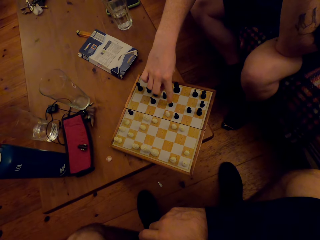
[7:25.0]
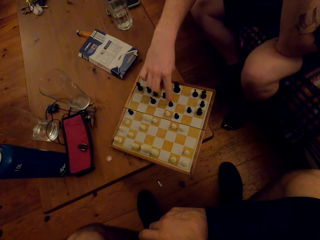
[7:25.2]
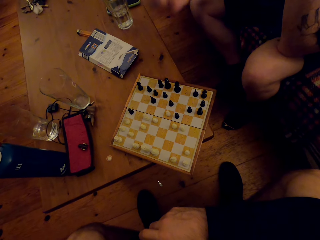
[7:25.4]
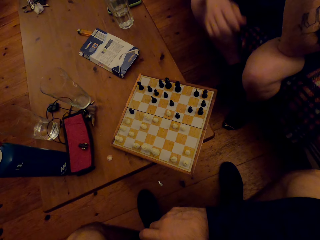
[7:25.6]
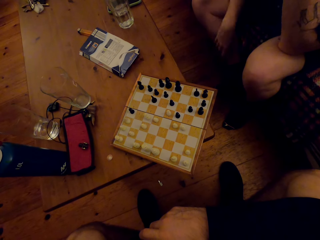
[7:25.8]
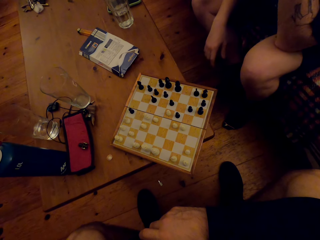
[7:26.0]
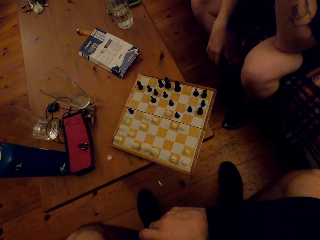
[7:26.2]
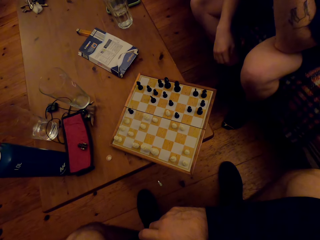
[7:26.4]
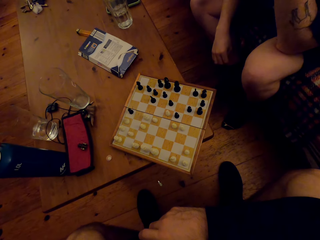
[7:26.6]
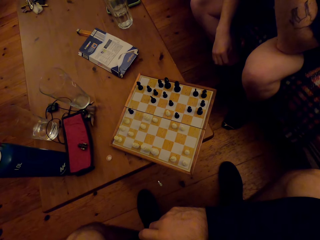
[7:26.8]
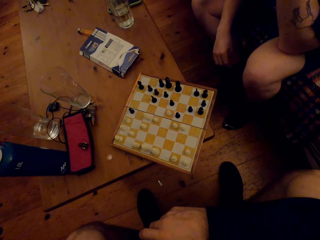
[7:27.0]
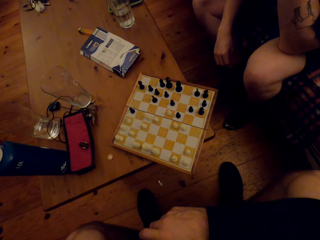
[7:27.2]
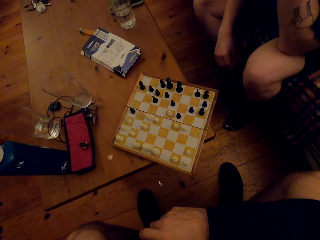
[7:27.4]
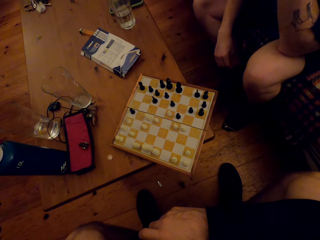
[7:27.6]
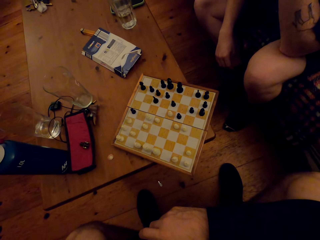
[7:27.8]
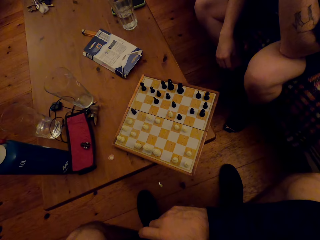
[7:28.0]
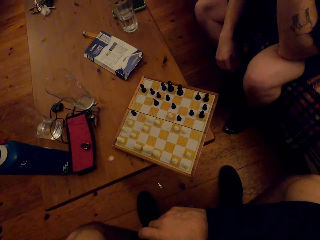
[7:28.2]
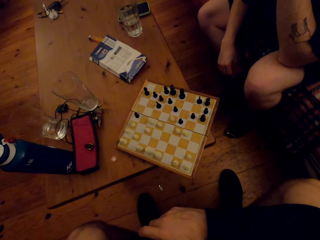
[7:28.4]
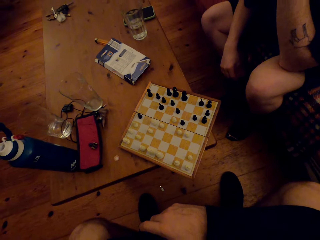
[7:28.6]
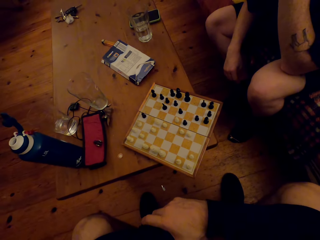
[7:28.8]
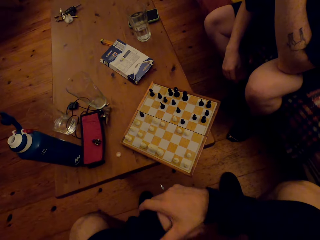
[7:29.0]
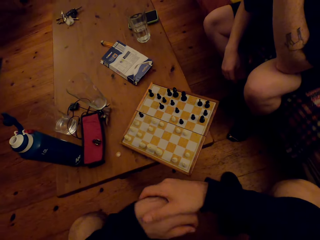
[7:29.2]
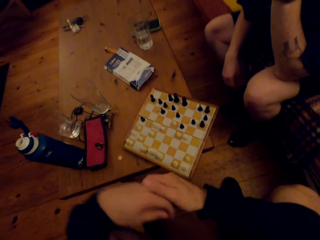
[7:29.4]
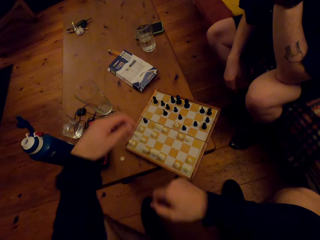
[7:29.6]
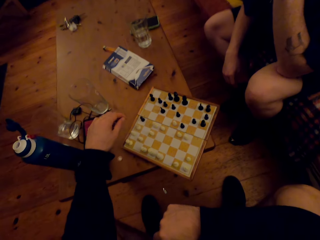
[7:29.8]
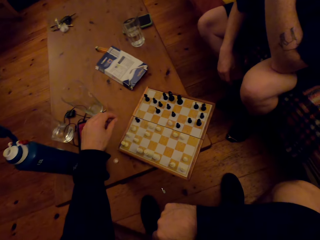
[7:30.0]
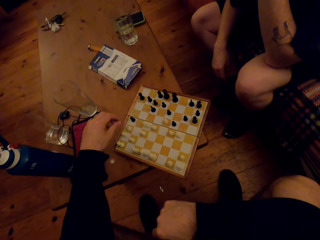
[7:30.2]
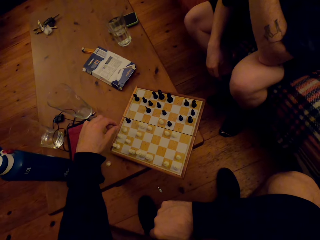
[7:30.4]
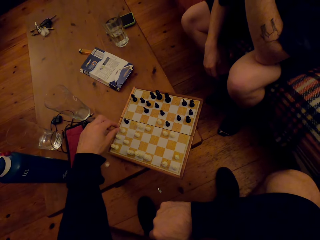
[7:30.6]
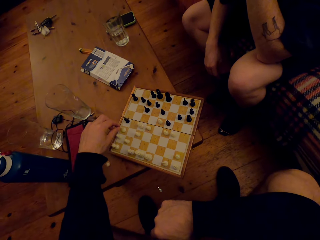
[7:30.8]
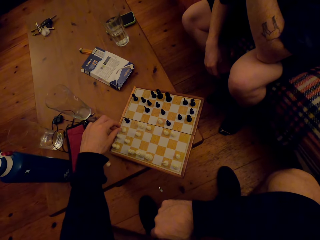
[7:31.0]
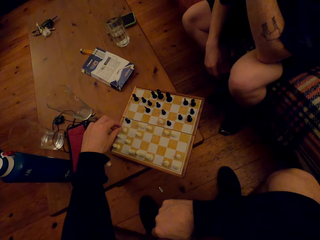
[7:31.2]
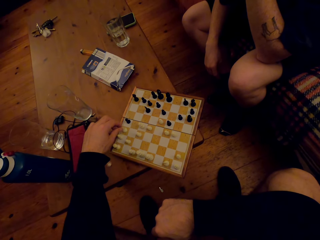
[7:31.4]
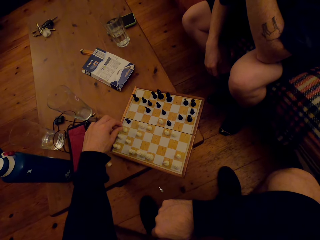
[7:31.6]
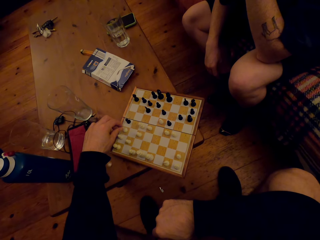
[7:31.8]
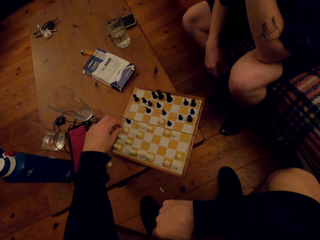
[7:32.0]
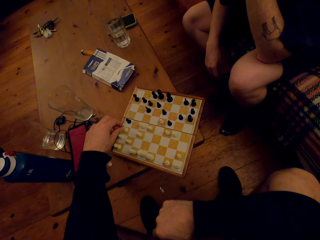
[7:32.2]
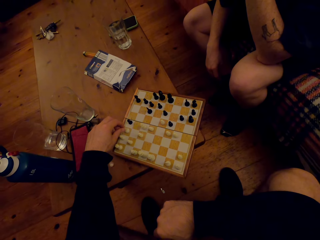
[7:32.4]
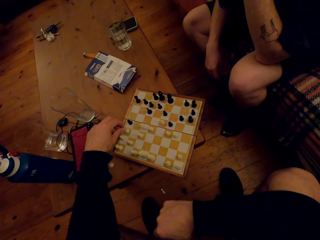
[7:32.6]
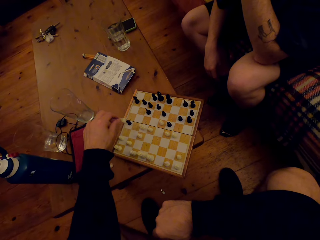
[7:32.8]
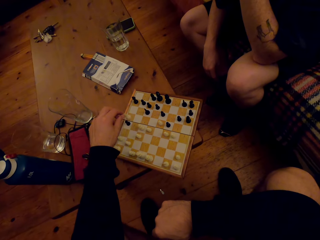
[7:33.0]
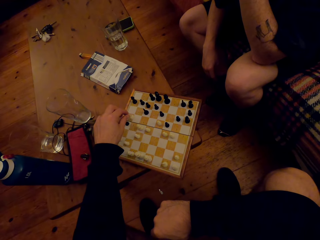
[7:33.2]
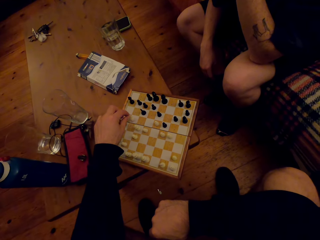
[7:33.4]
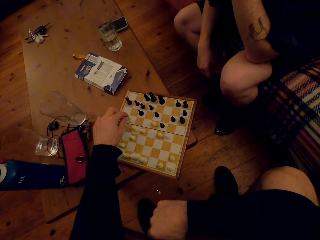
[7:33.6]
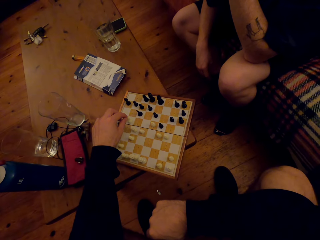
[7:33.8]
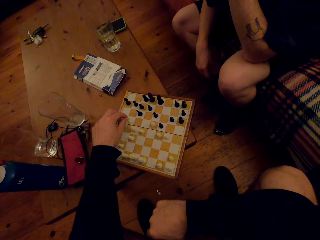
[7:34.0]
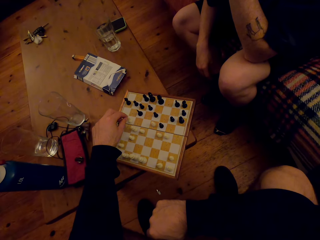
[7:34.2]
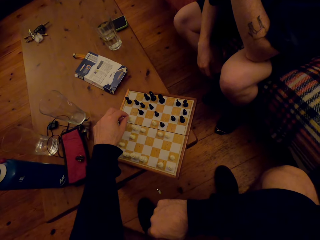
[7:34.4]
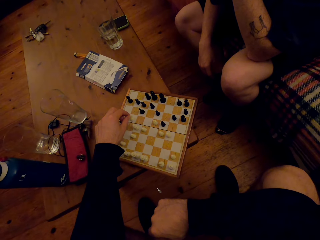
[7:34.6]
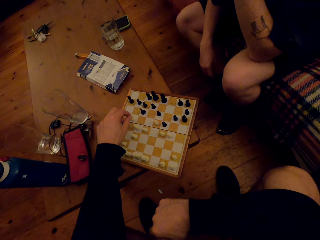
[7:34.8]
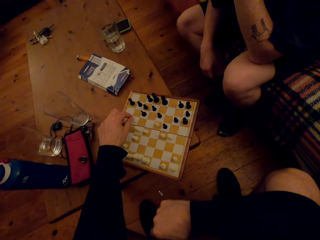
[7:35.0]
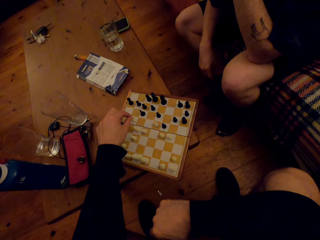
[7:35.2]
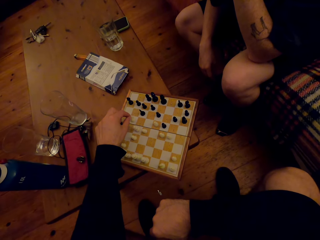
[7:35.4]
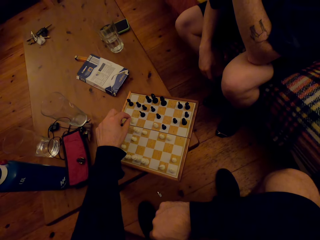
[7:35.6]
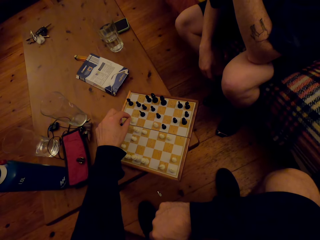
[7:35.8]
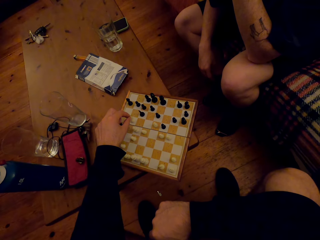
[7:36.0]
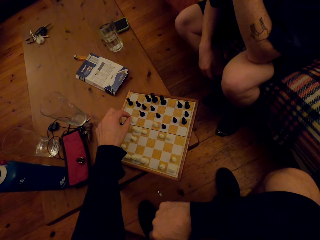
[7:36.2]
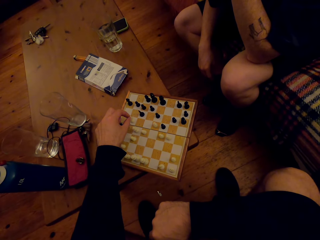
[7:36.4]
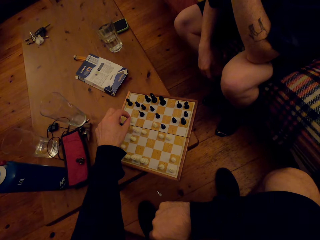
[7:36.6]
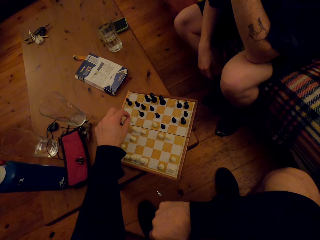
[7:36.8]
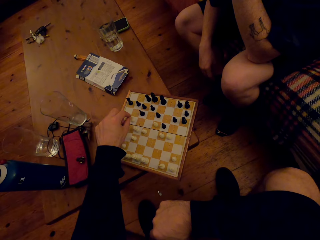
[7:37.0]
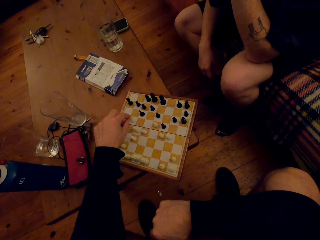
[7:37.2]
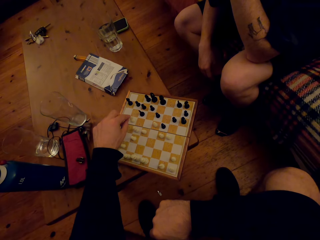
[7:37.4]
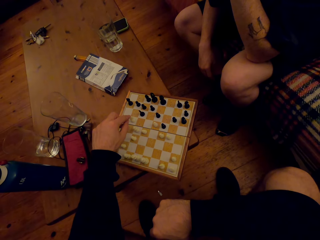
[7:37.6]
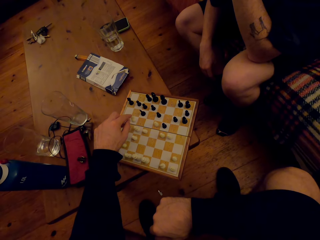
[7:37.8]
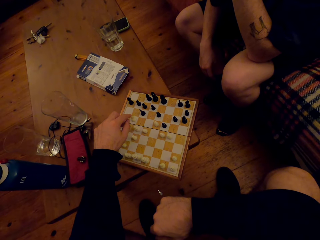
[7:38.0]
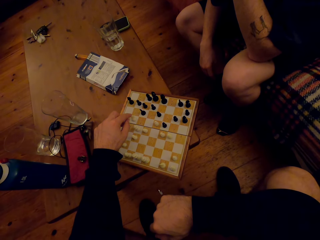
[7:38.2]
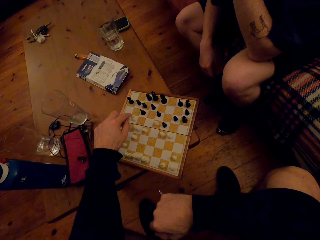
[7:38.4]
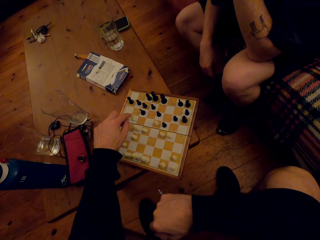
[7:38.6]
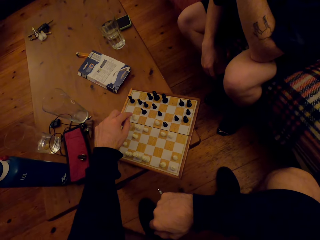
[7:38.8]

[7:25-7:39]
A man lifts his hand up and puts his hand down. The camera wearer lifts his hands up. He moves his left hand forward. He holds a knight. He moves the knight. He places the knight on the box. He holds the knight.

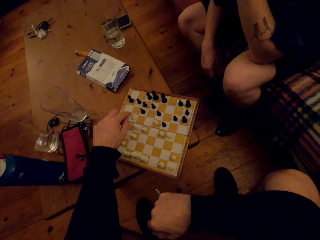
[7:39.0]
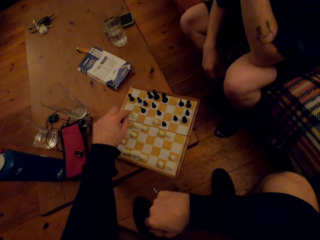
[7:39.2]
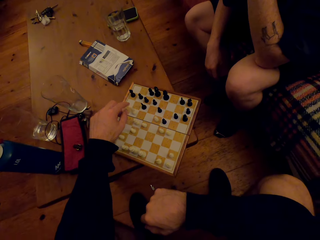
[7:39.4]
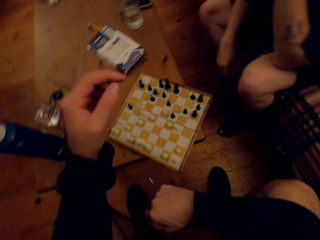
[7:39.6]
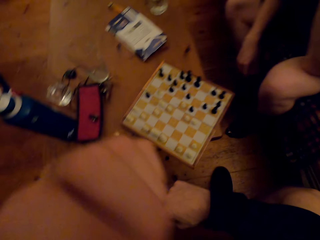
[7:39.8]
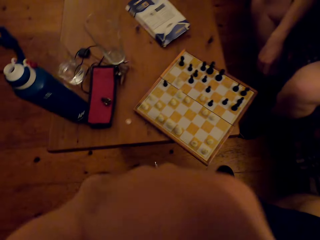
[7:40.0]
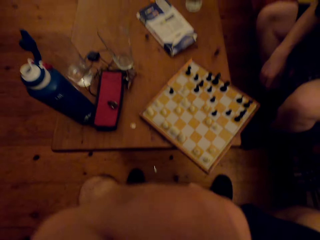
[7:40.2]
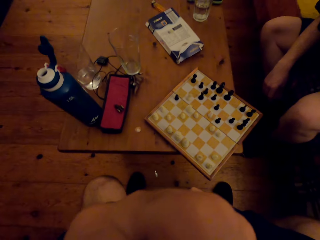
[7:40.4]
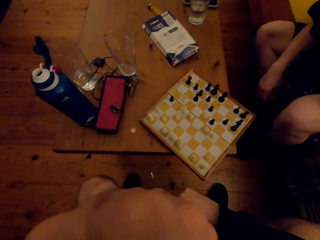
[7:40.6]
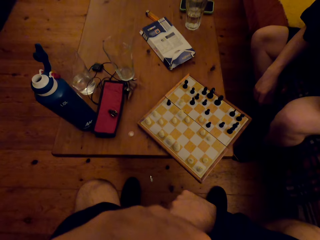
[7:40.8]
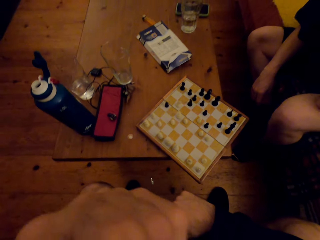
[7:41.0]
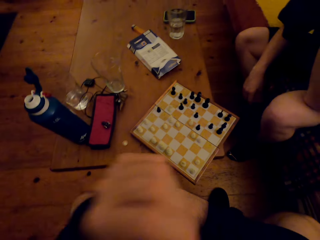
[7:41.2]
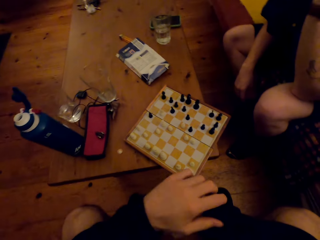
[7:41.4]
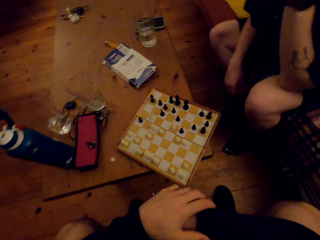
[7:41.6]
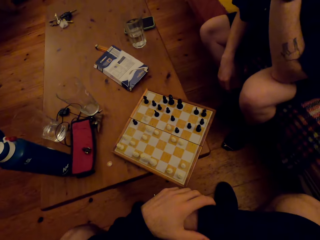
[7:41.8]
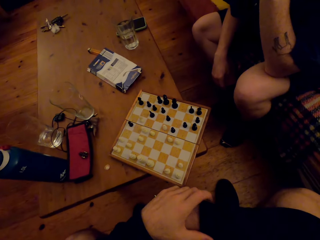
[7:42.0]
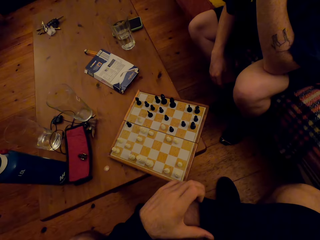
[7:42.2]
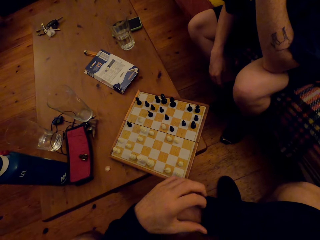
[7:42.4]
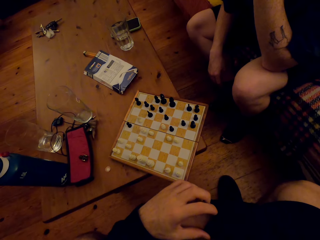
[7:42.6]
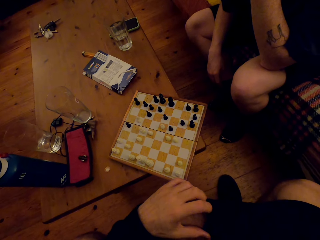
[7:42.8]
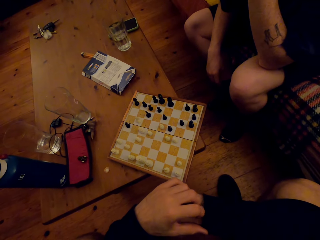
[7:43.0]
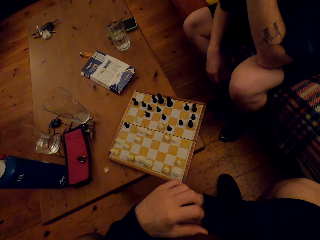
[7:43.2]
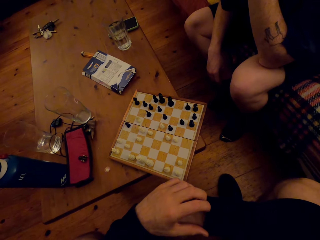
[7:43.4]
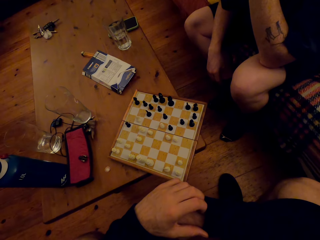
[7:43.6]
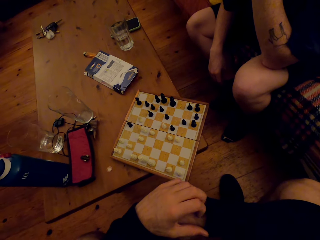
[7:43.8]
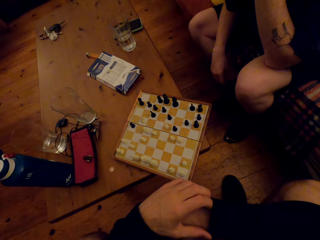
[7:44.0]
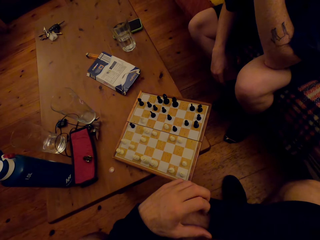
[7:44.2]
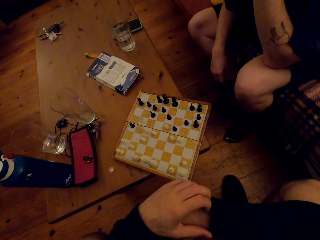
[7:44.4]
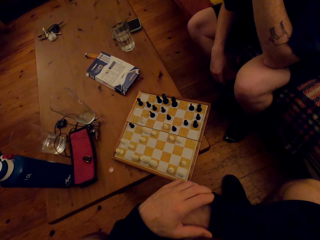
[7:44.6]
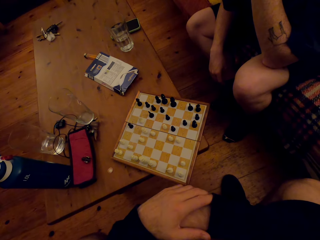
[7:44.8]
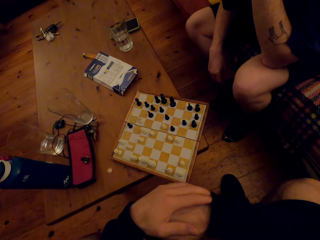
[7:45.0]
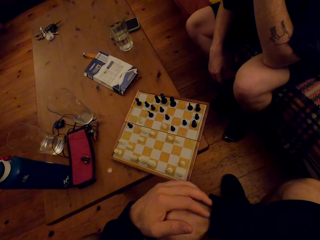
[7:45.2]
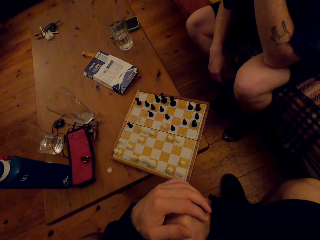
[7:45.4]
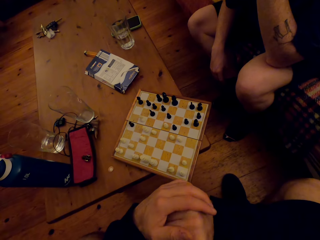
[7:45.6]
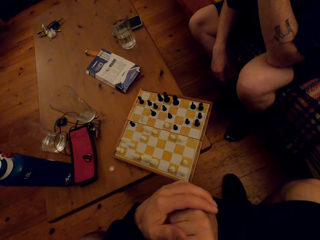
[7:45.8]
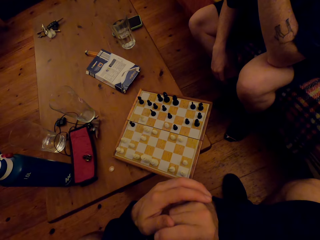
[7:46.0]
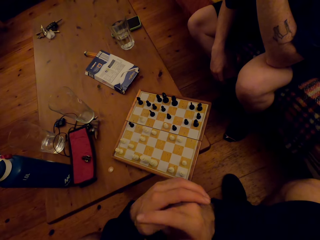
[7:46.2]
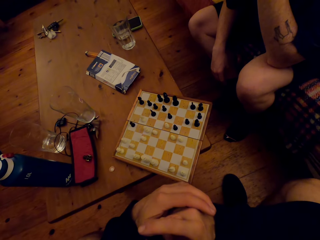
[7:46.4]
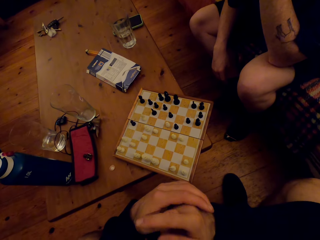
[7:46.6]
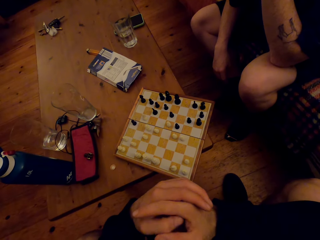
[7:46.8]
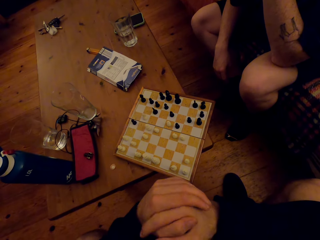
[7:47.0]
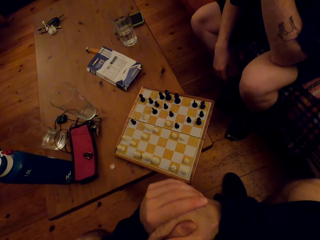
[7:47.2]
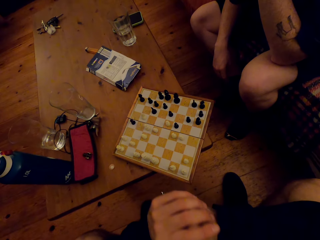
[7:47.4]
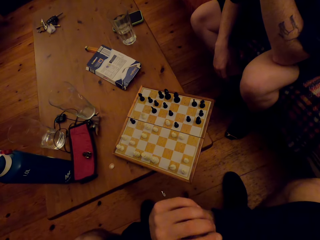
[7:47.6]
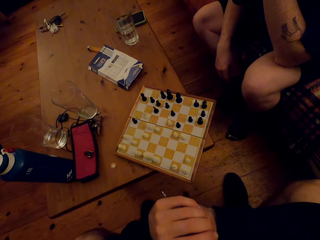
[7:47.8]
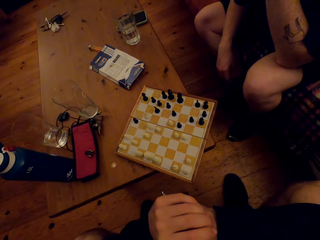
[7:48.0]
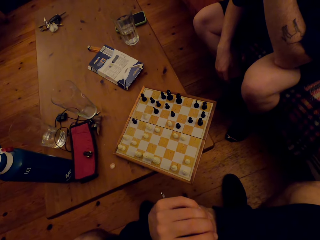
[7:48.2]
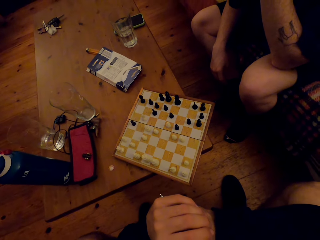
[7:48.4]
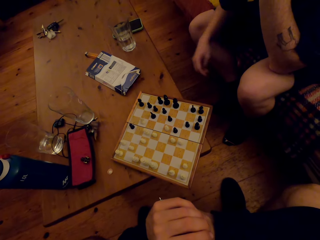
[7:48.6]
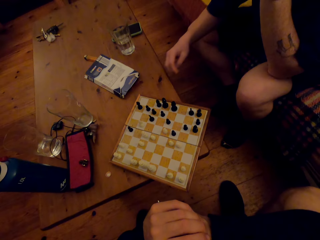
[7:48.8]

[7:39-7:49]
The camera wearer lifts his hand up. He holds his right hand. He moves his hands.
